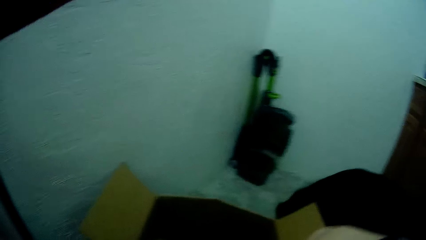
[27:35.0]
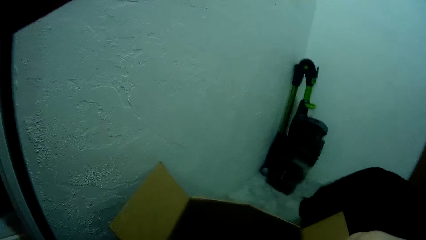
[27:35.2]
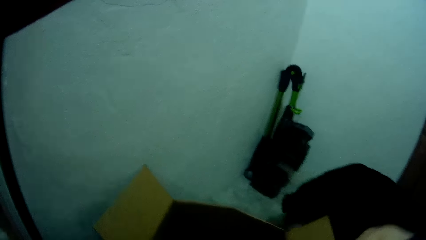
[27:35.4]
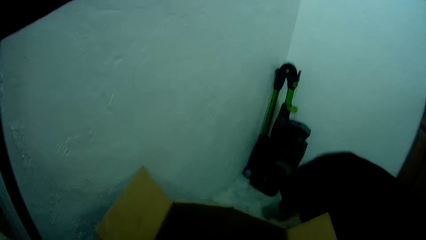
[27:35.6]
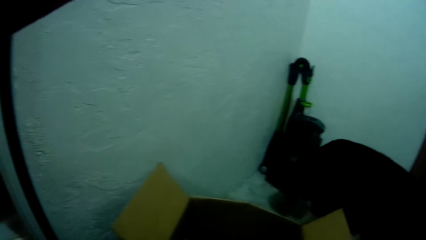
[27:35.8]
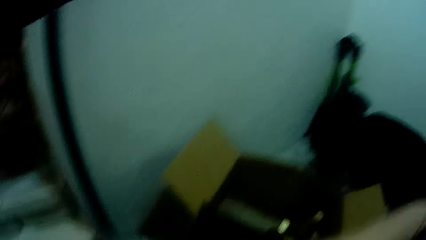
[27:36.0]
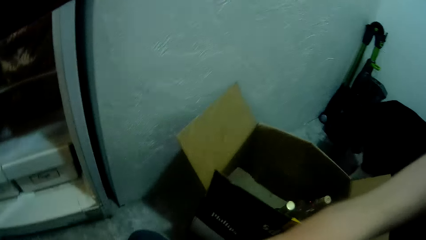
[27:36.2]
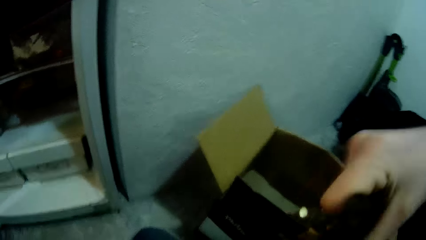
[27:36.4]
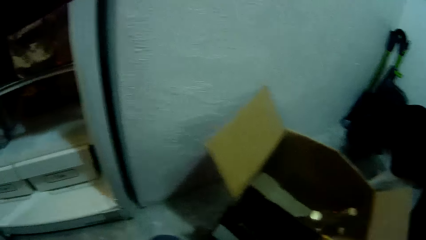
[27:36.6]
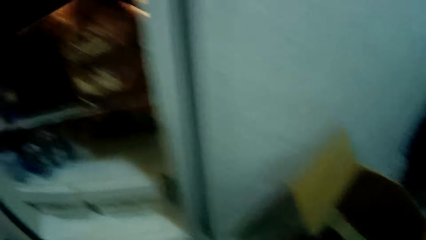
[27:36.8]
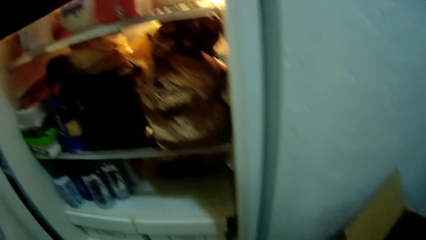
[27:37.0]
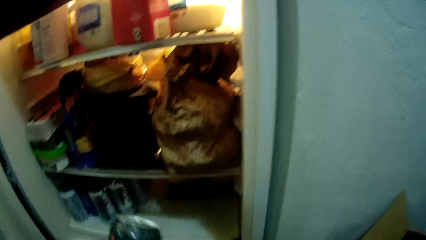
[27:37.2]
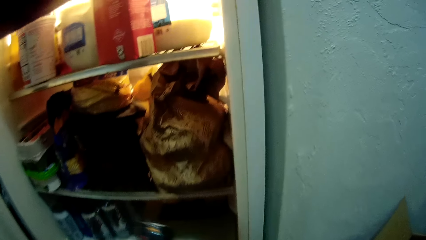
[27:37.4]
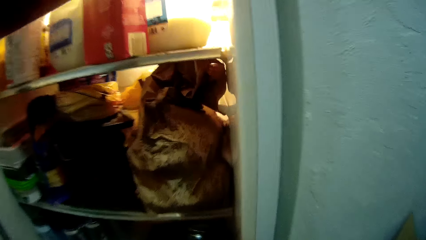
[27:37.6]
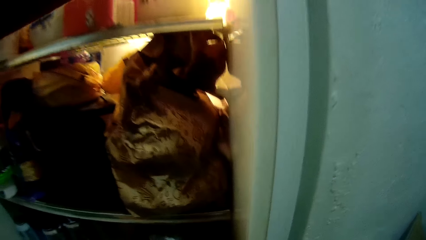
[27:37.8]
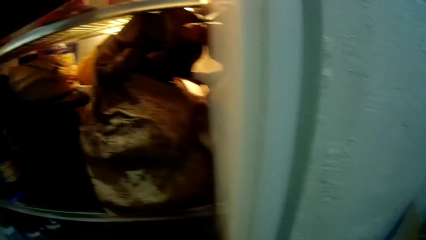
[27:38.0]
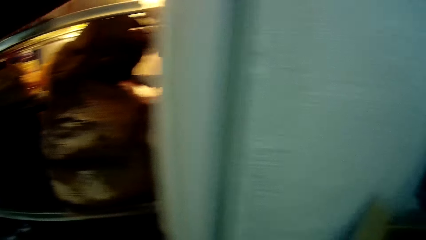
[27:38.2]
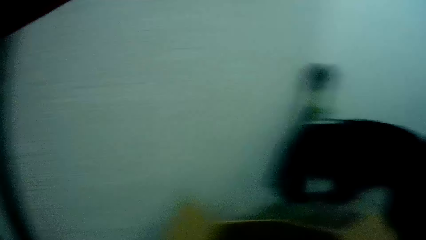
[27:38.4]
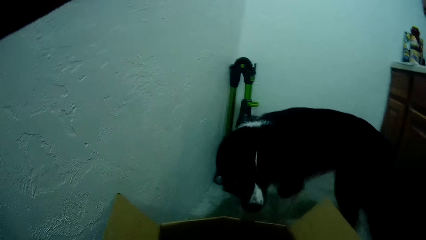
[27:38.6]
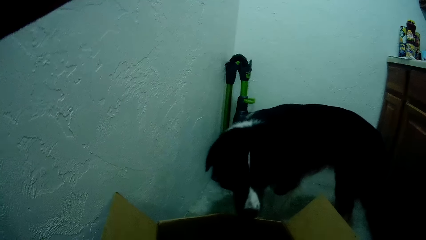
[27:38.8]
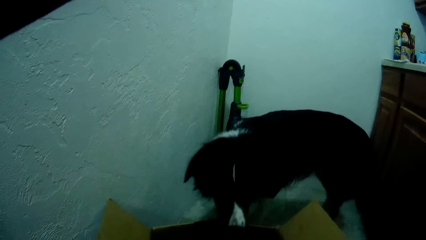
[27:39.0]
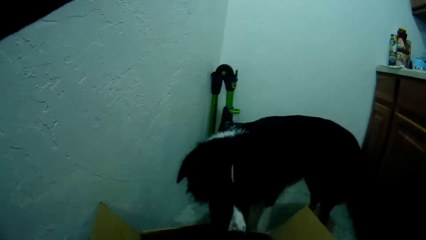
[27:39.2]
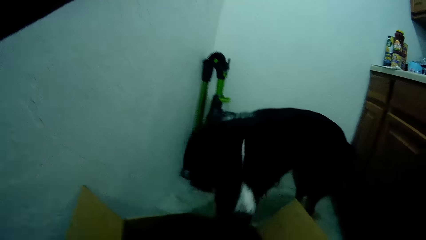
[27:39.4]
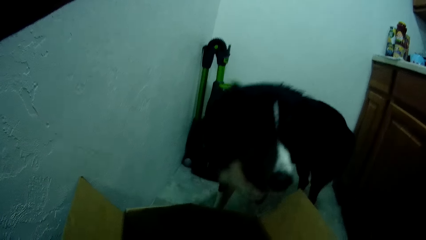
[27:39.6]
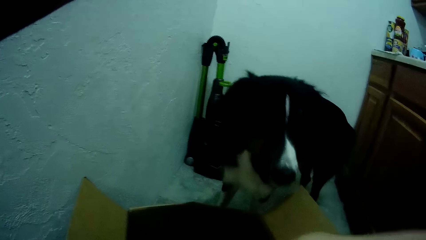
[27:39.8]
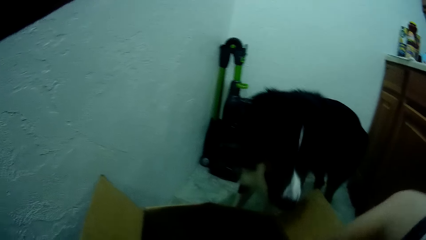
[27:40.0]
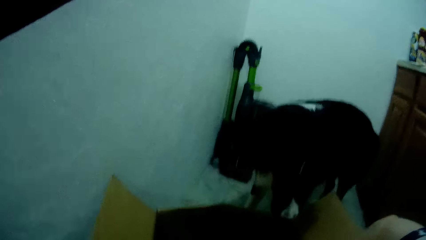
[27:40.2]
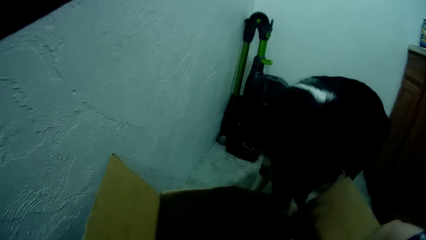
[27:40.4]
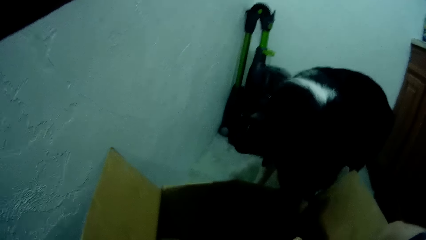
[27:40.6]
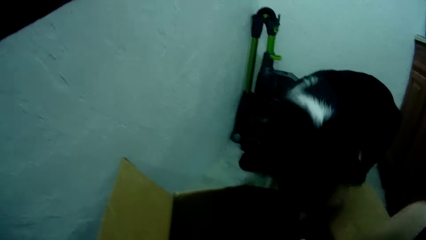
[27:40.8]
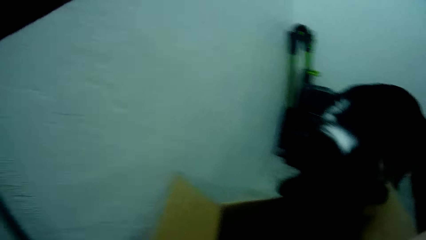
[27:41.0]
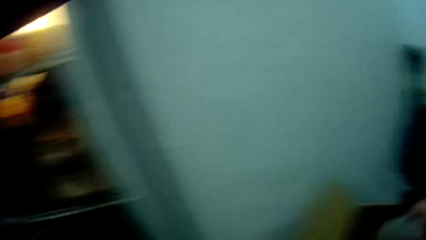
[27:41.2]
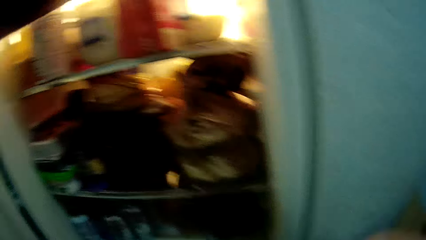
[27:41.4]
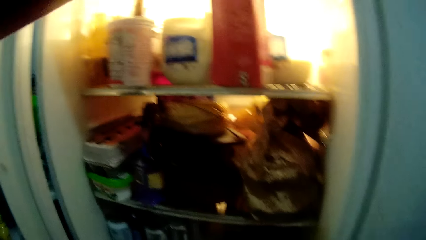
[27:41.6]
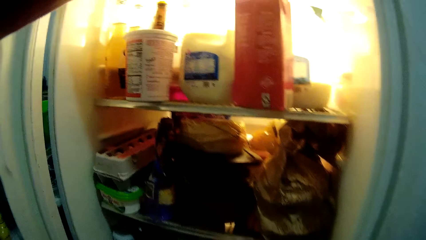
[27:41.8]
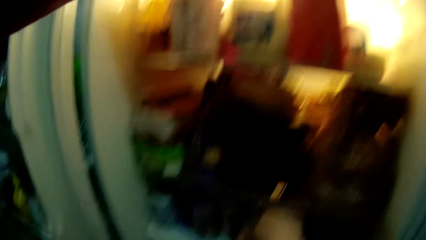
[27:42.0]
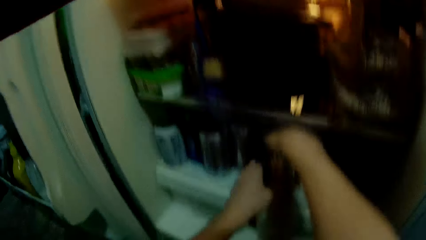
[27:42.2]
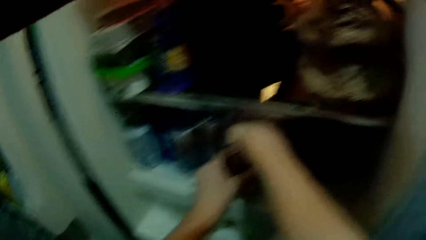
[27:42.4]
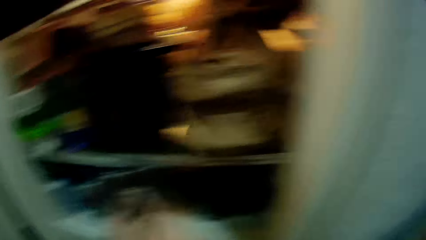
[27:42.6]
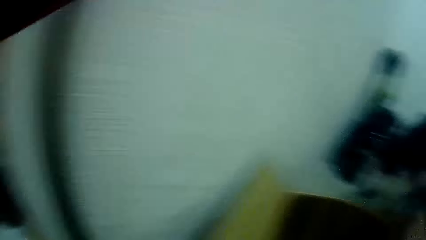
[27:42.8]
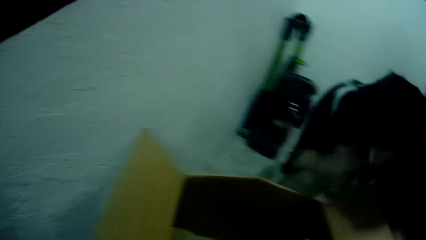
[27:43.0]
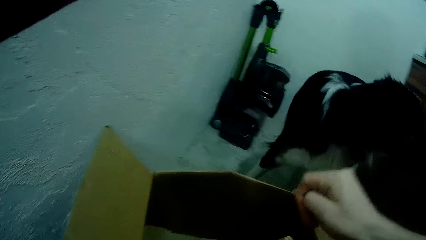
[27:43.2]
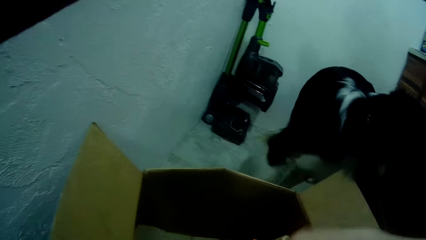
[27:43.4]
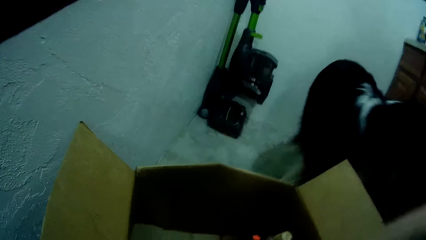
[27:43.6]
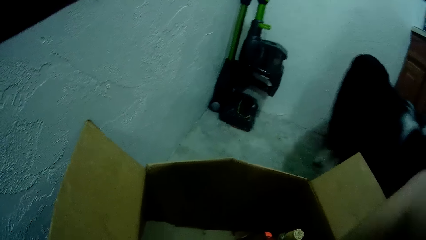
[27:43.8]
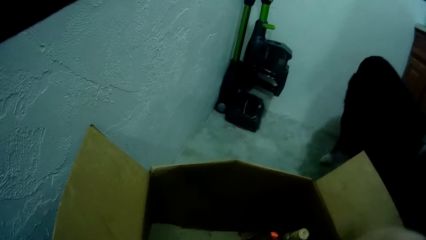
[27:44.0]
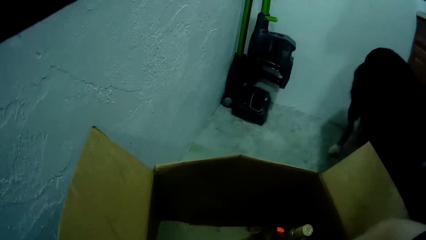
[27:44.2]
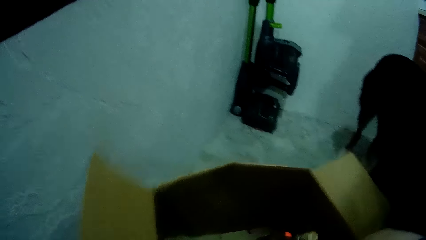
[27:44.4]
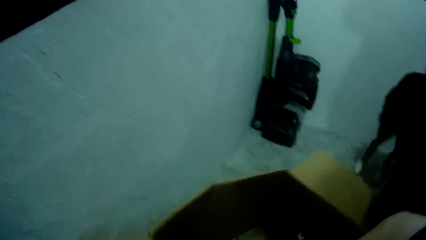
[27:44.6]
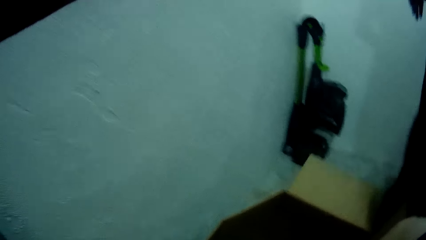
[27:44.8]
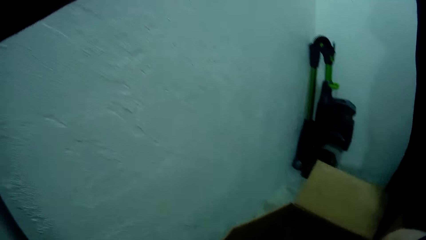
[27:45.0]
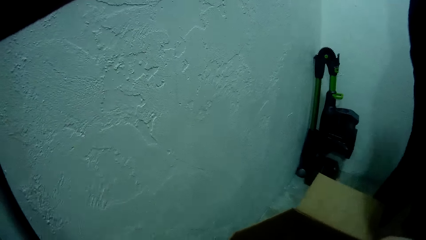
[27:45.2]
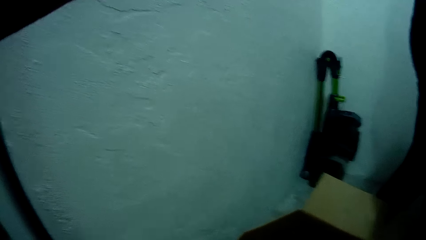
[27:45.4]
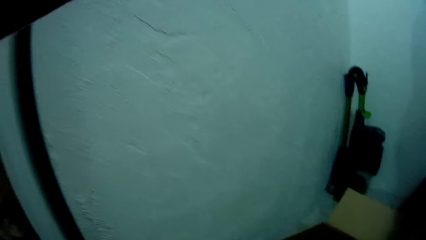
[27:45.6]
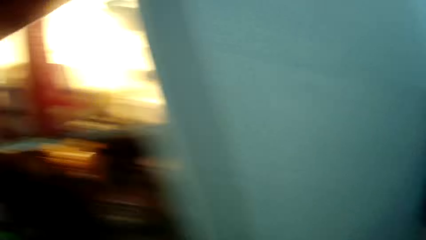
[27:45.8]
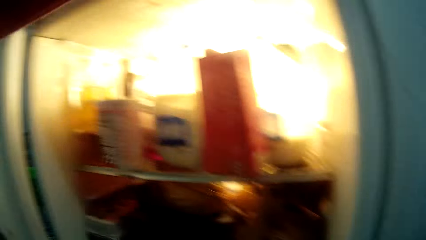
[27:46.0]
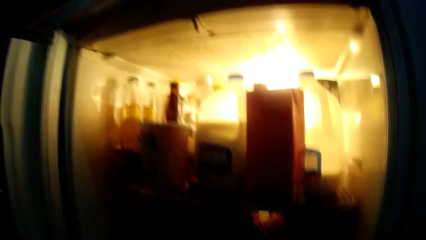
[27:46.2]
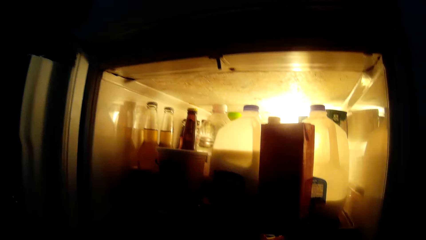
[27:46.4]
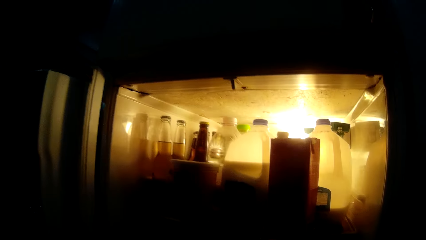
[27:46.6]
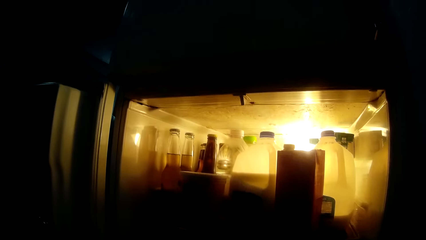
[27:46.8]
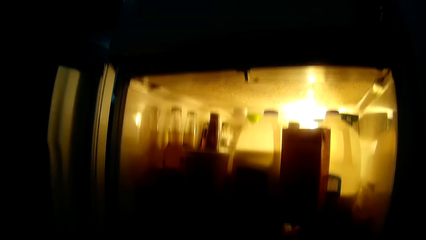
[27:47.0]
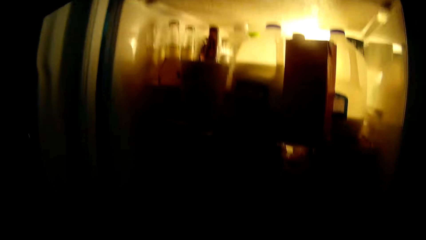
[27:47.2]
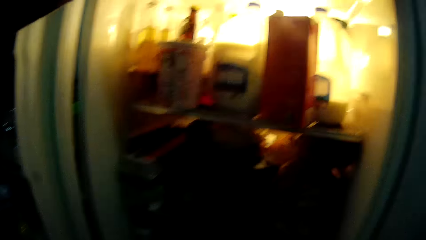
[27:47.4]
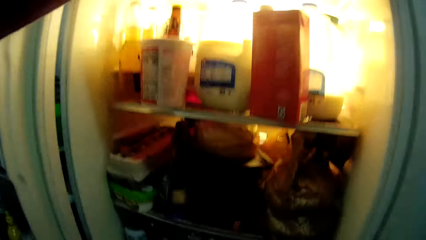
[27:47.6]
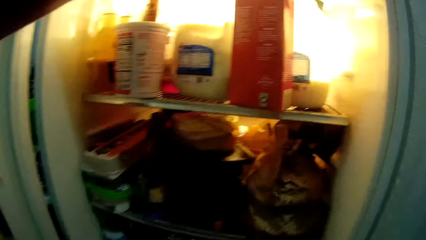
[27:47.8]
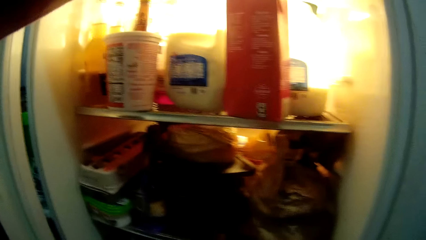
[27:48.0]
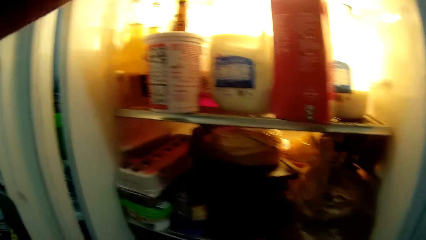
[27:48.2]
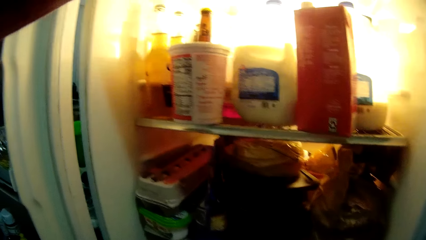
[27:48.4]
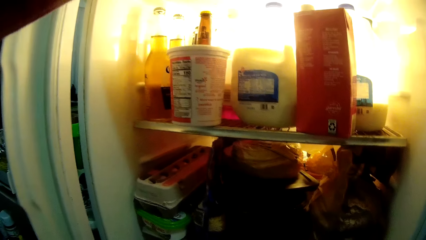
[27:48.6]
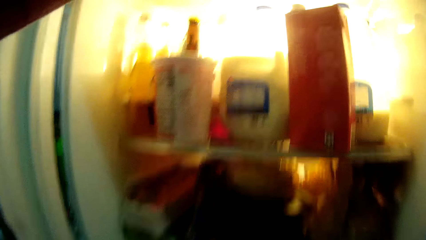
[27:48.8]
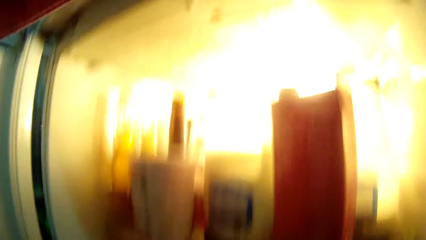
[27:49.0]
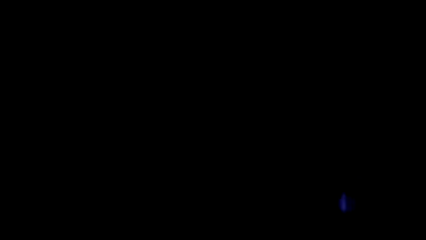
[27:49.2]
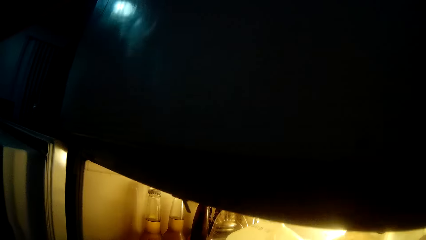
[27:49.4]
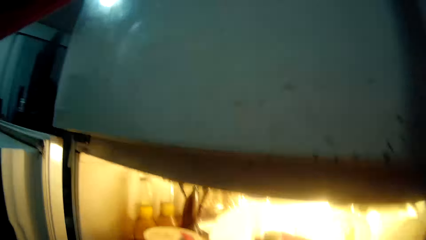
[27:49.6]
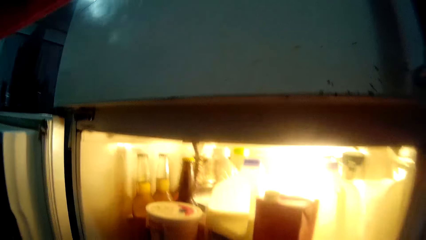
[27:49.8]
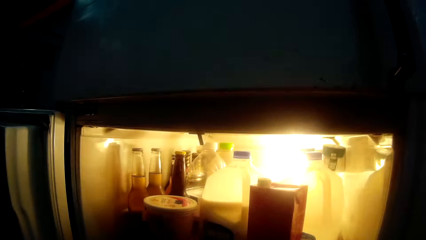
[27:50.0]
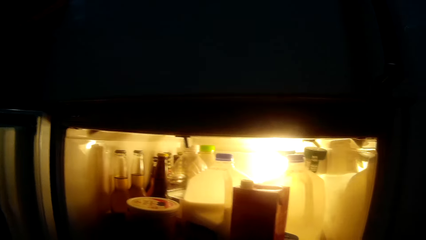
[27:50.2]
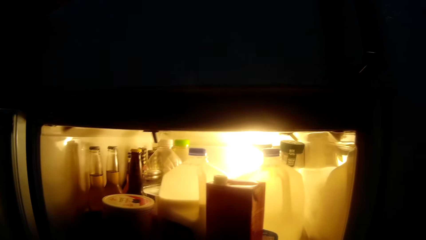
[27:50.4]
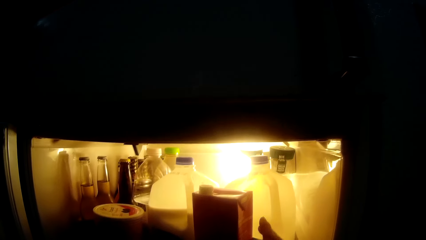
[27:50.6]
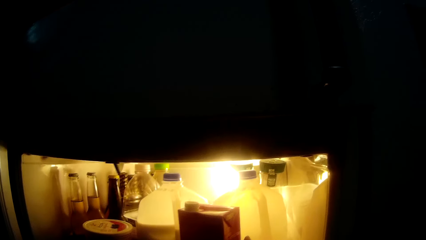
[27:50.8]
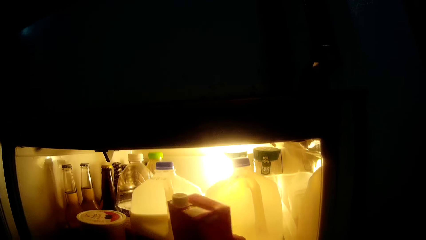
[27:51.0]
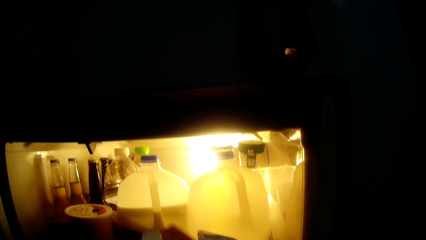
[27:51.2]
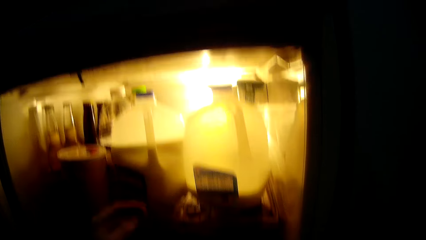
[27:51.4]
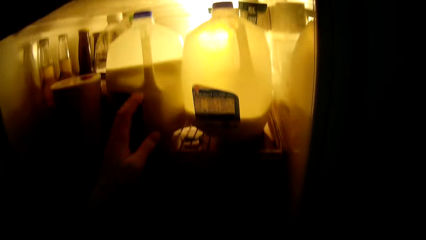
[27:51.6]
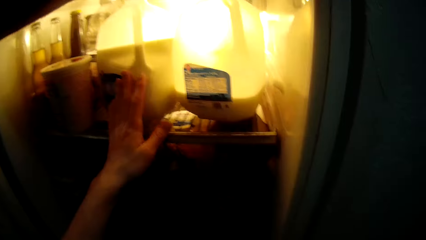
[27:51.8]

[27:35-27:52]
The camera wearer puts the can drink or bottle into the fridge with his left hand. A dog walks towards the carton box. The camera wearer looks at the dog. He moves a can drink from the carton box into the fridge with both hands. He arranges more bottles in the fridge. He adjusts the carton box on the floor with both hands. He holds the carton. He looks into the fridge. He removes a carton of drink from the fridge with his left hand.
